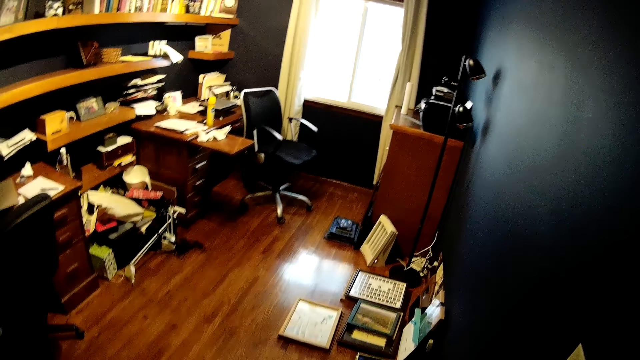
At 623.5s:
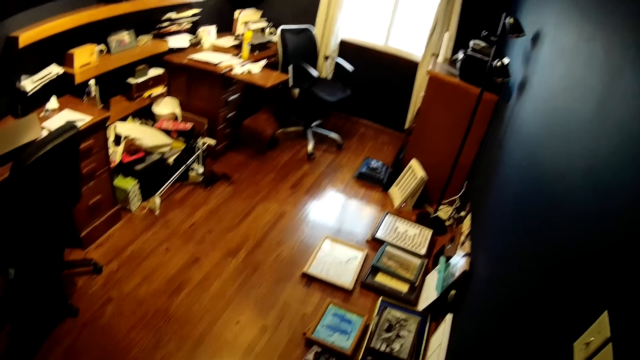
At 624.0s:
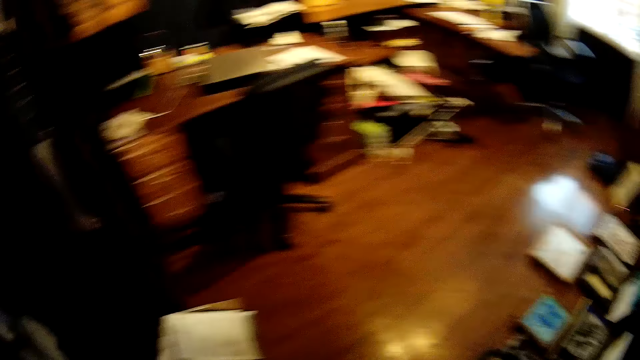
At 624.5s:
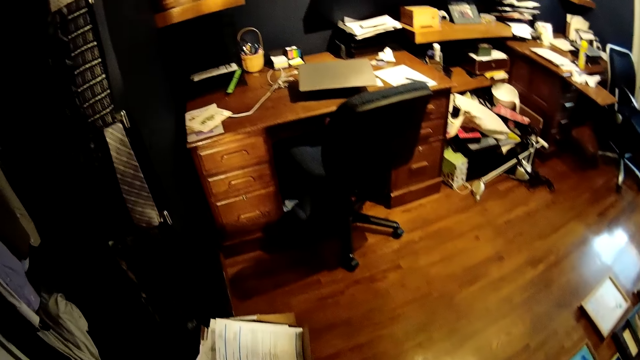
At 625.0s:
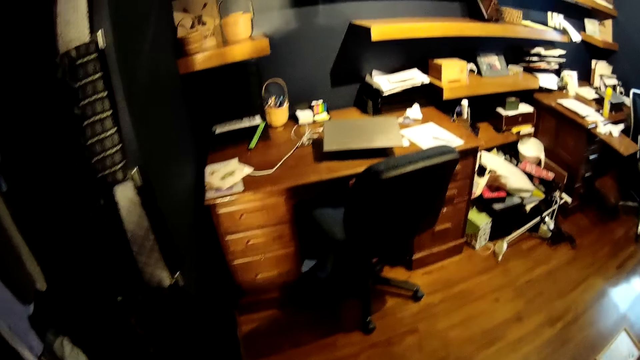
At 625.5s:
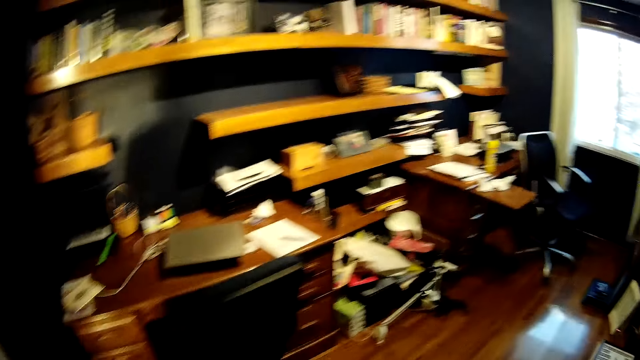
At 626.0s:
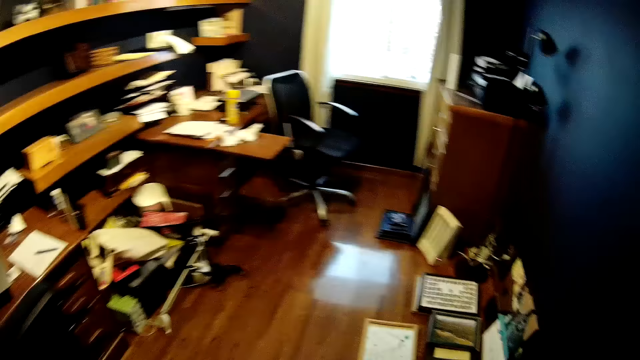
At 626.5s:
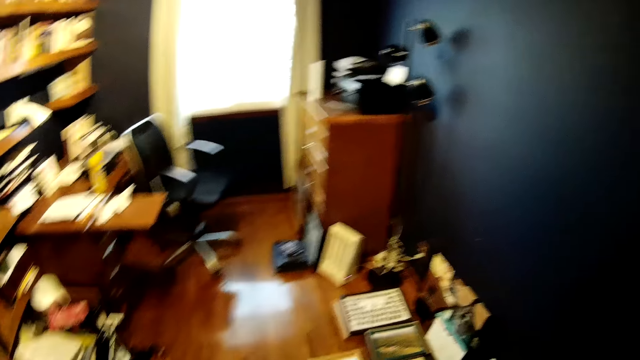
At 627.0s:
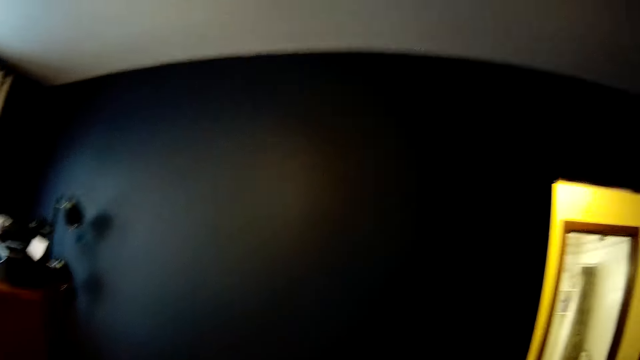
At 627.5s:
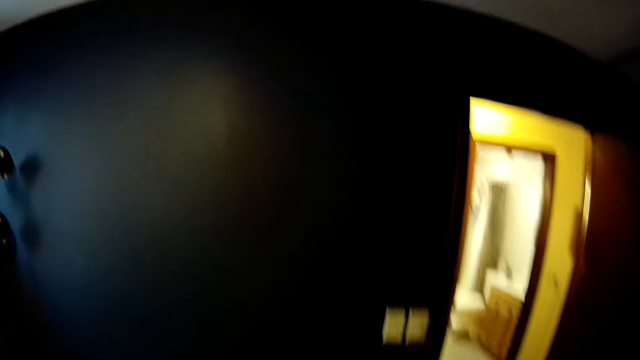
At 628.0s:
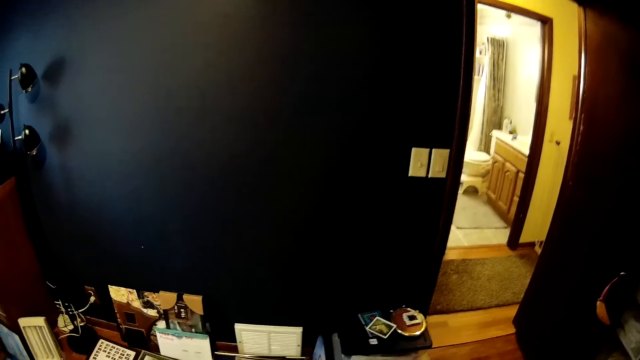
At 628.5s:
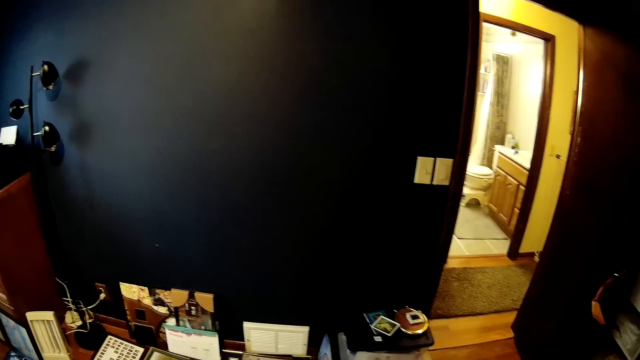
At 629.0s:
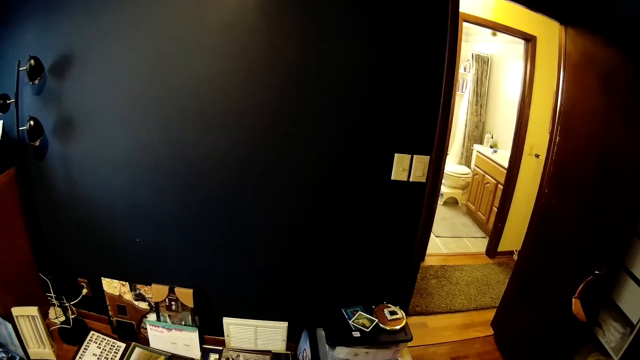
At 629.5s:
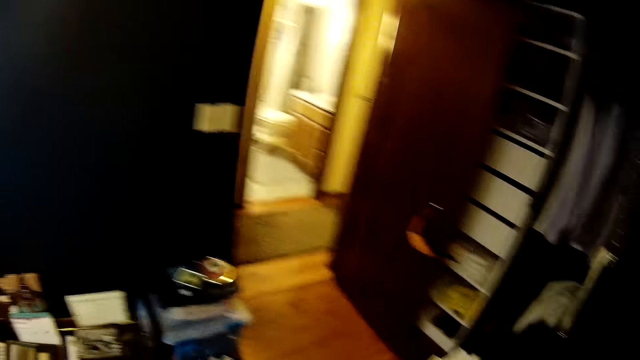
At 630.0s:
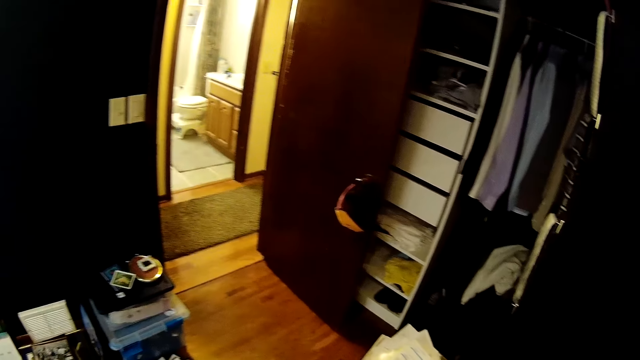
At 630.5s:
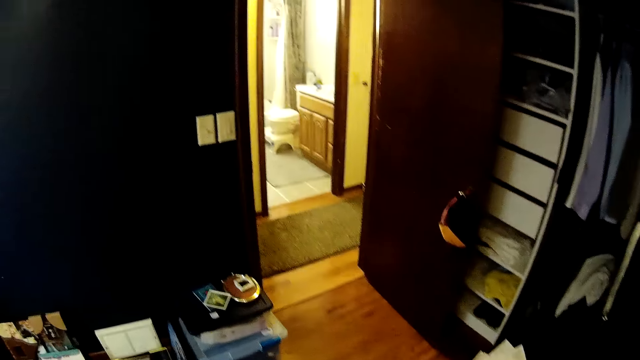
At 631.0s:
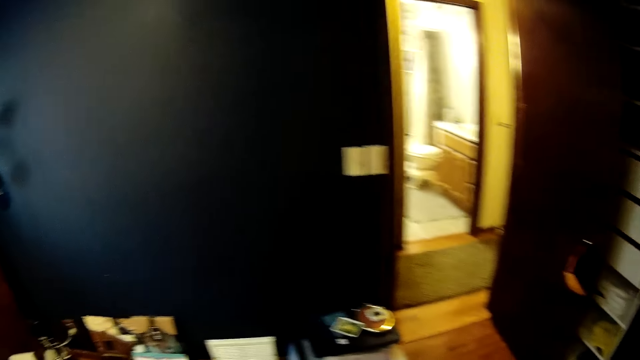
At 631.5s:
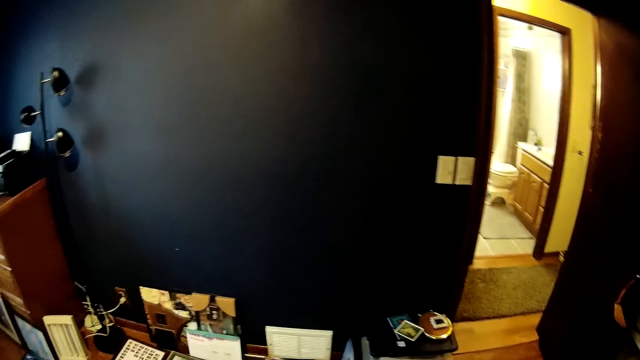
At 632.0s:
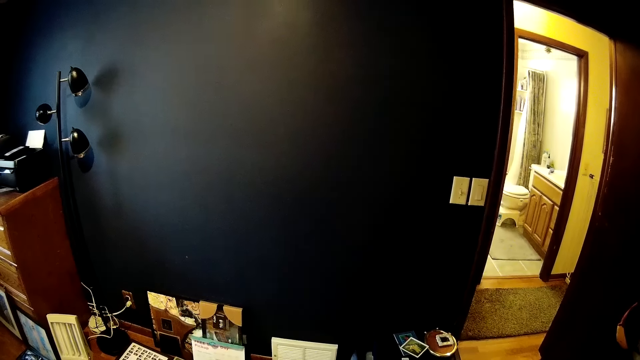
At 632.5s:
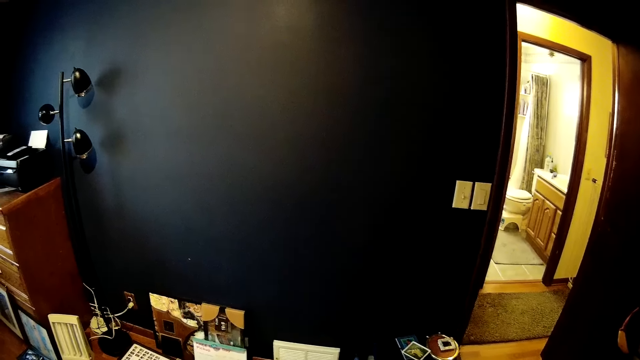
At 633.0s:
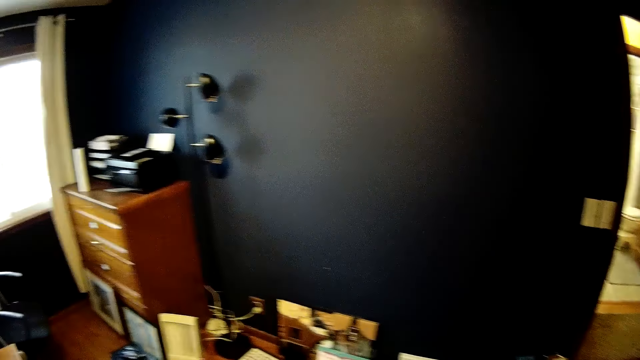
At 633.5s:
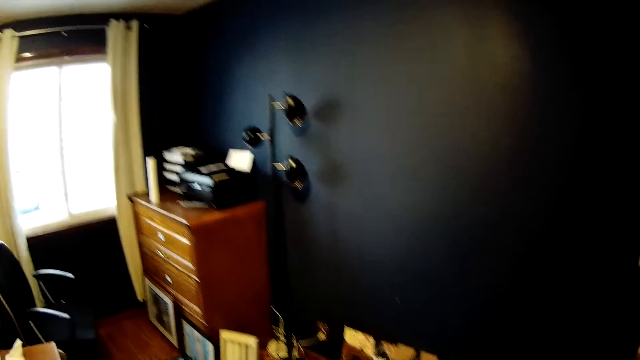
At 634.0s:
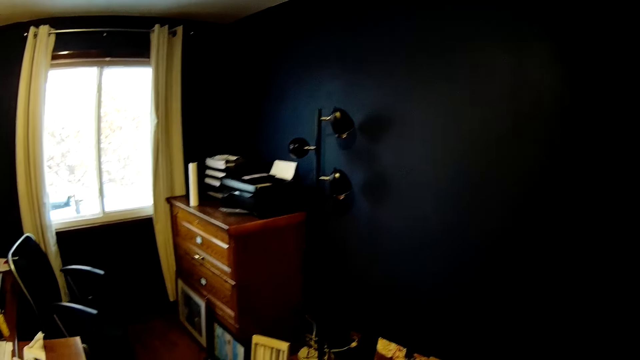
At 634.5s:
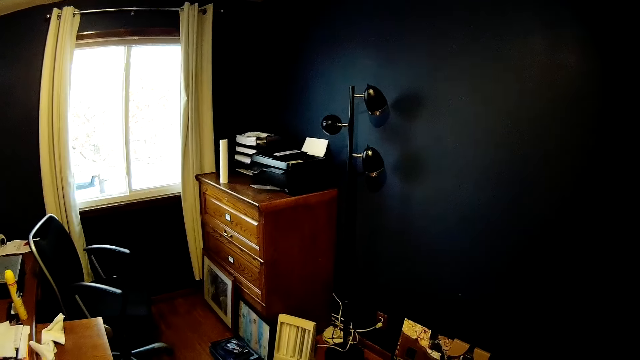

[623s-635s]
The camera wearer looks at the cabinet drawers.

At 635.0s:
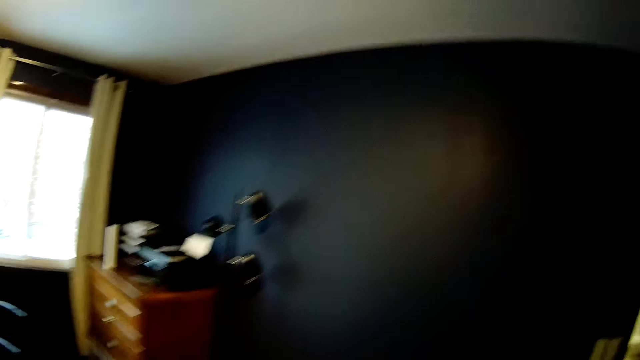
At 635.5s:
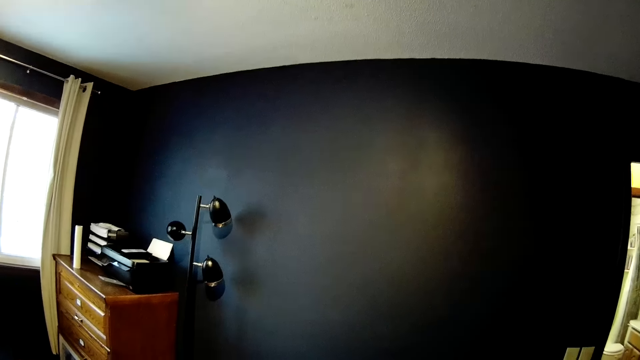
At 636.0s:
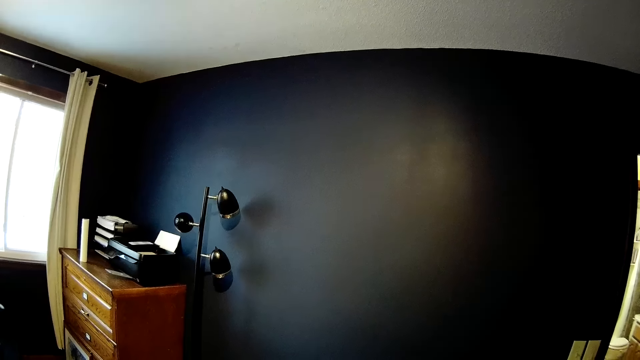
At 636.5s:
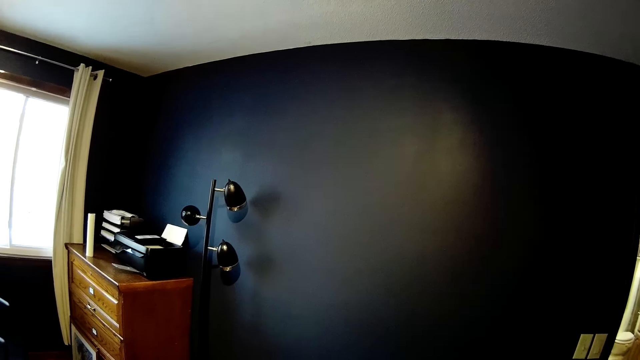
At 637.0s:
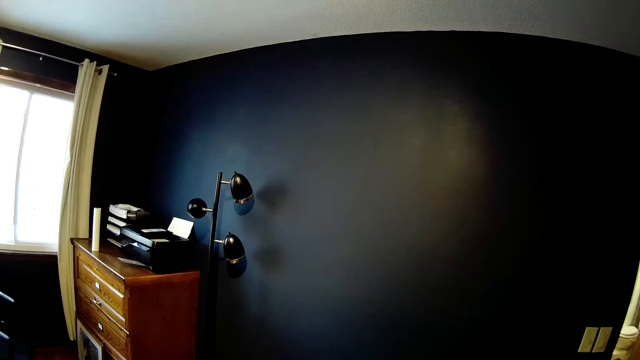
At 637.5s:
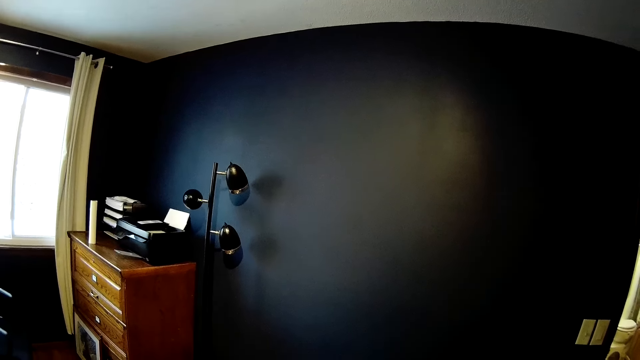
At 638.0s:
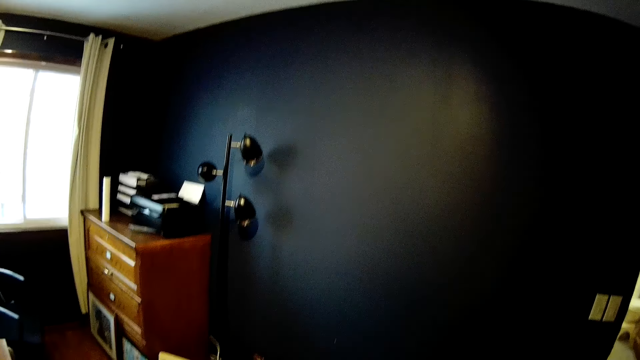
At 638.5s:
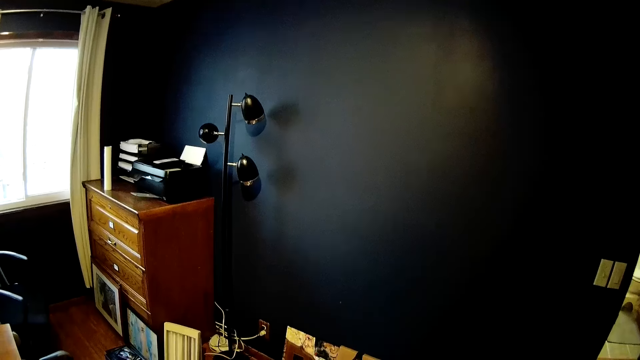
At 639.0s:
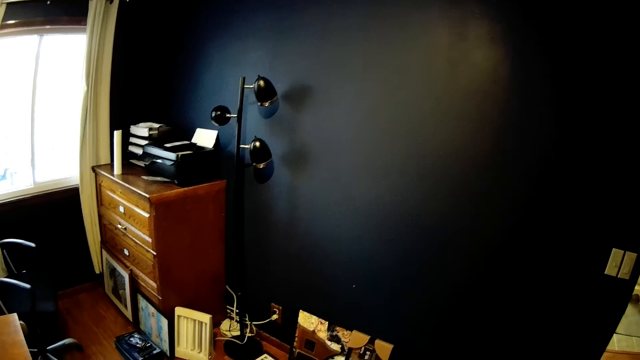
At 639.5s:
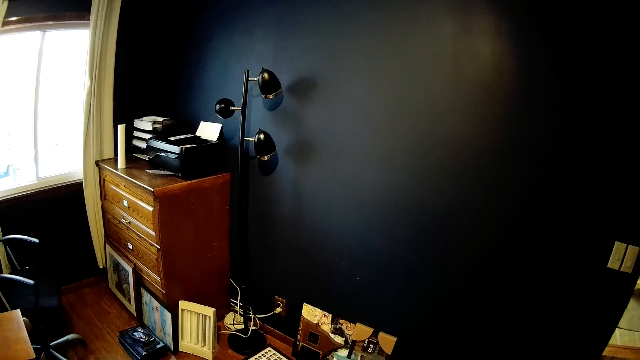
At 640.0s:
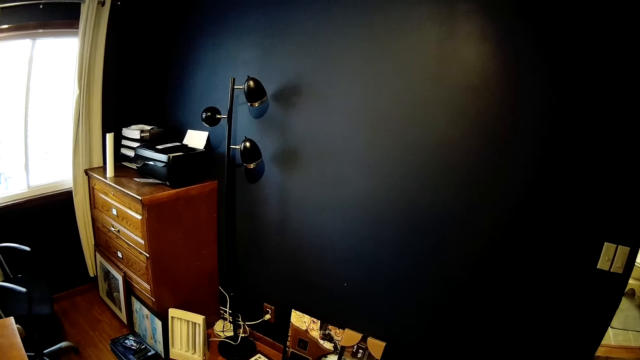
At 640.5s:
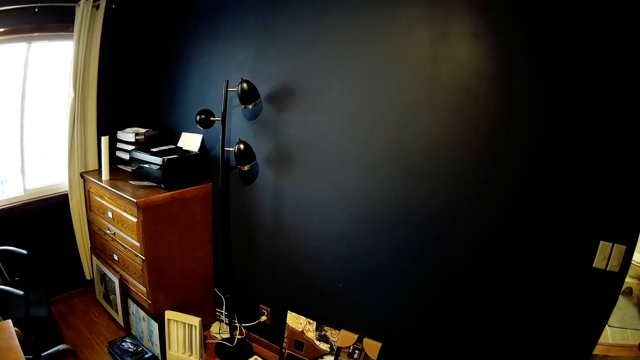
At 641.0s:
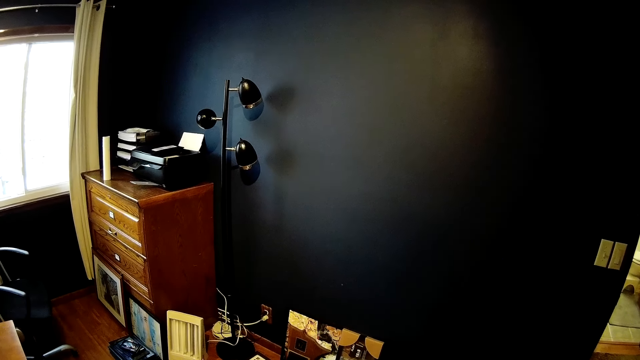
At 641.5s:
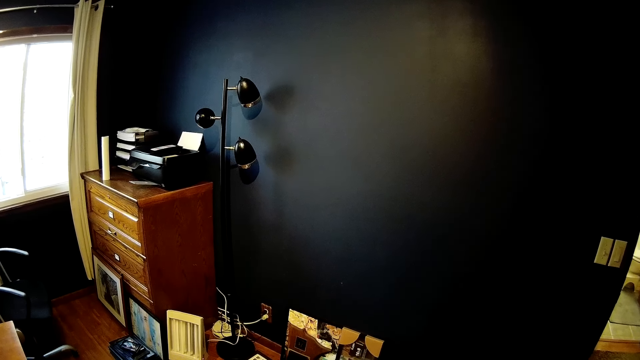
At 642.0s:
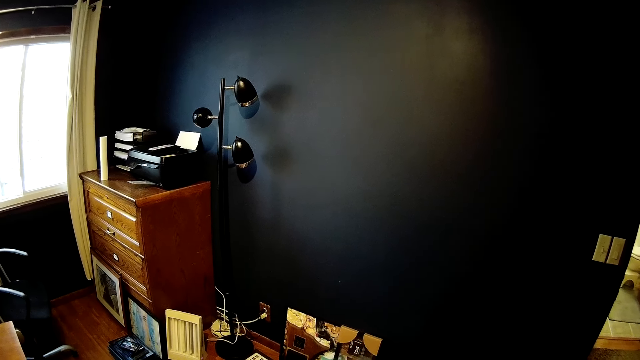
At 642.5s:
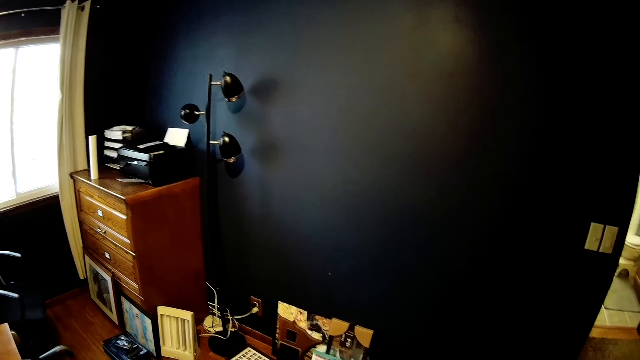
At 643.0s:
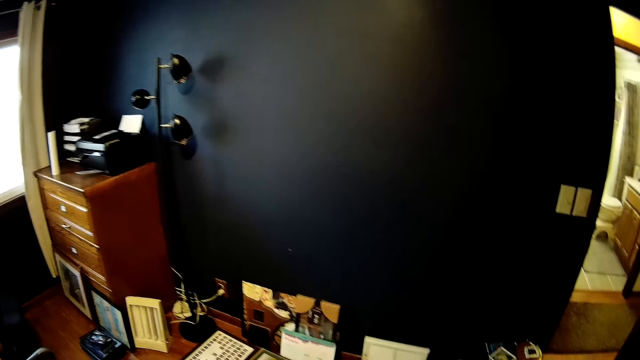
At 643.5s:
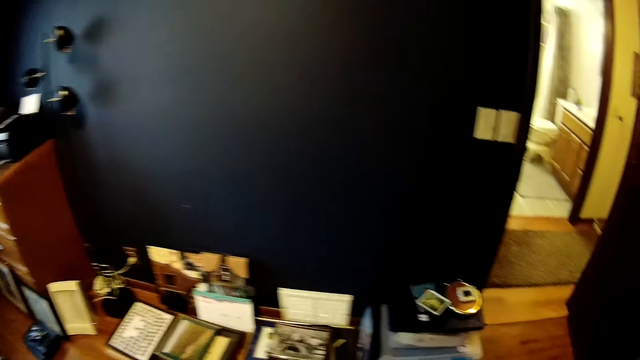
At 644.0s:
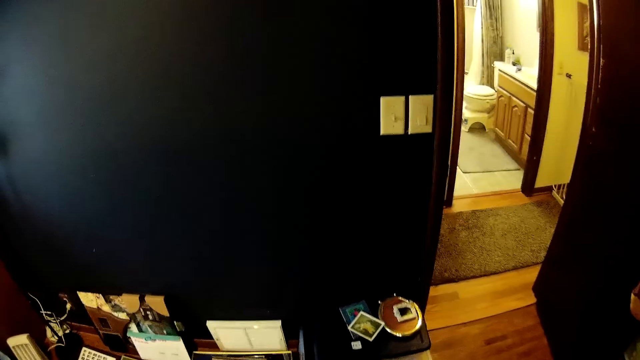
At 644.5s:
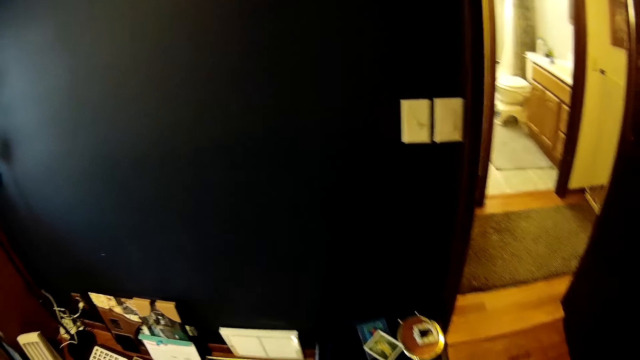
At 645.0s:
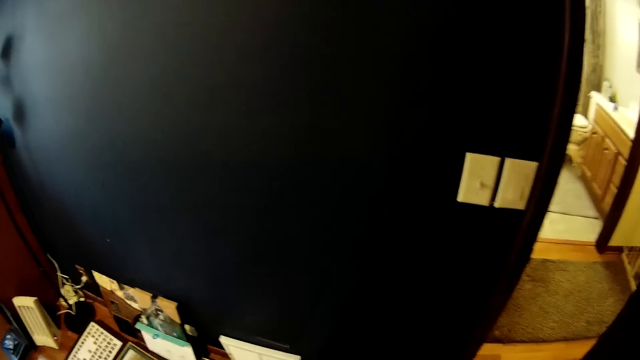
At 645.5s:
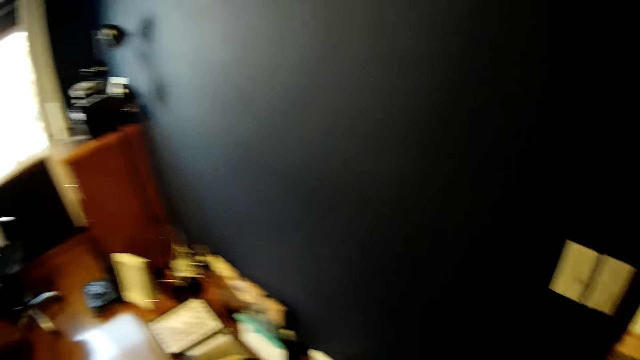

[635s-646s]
The camera wearer looks at the cabinet.
